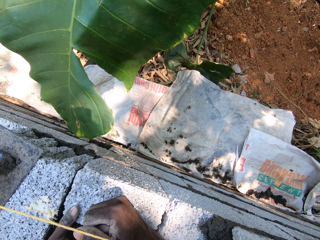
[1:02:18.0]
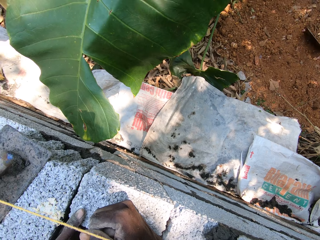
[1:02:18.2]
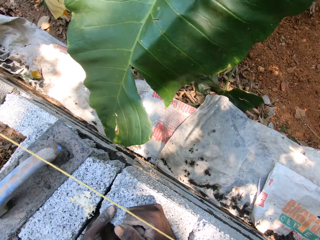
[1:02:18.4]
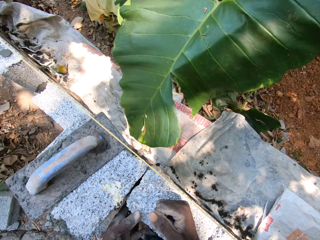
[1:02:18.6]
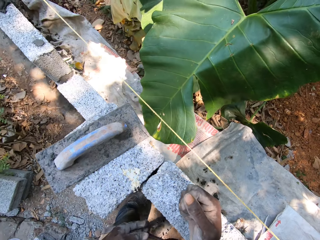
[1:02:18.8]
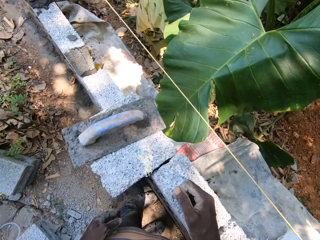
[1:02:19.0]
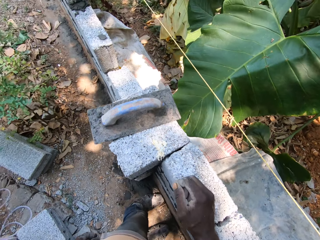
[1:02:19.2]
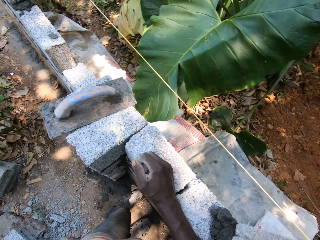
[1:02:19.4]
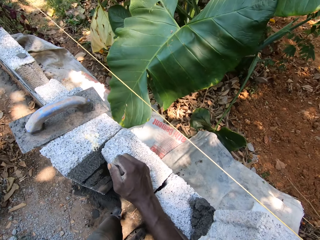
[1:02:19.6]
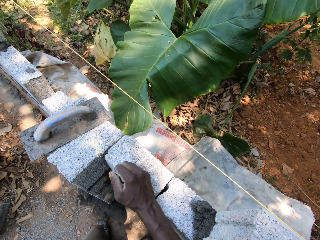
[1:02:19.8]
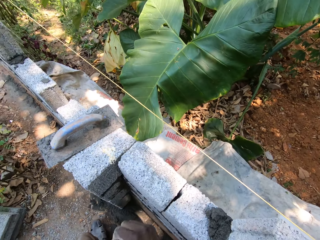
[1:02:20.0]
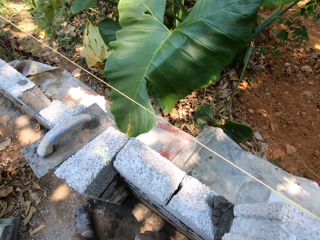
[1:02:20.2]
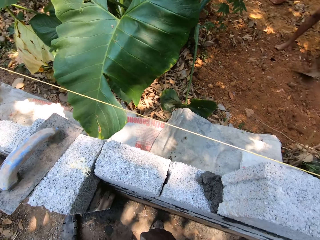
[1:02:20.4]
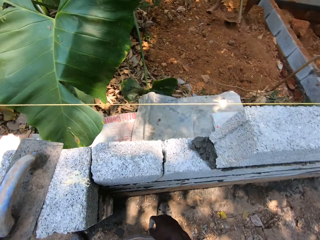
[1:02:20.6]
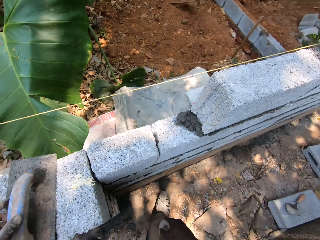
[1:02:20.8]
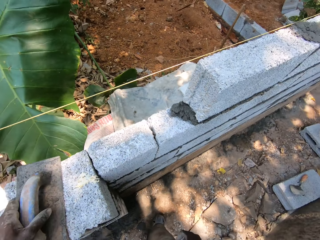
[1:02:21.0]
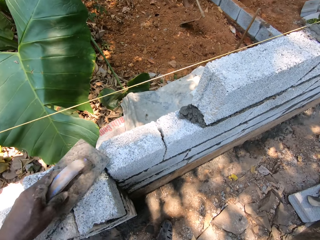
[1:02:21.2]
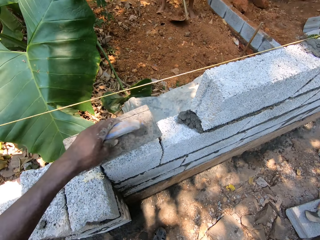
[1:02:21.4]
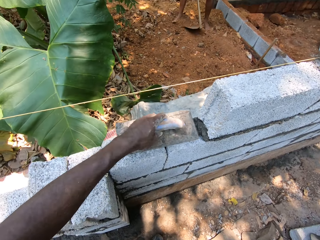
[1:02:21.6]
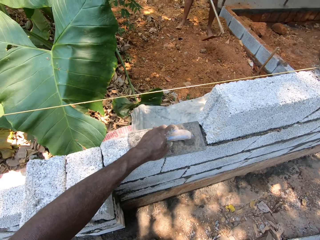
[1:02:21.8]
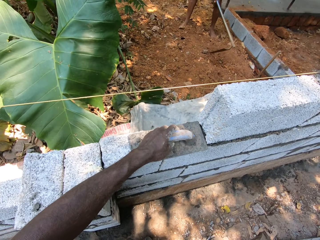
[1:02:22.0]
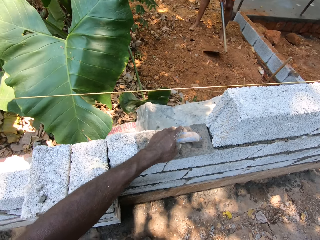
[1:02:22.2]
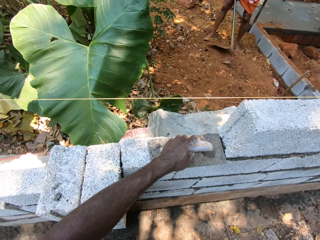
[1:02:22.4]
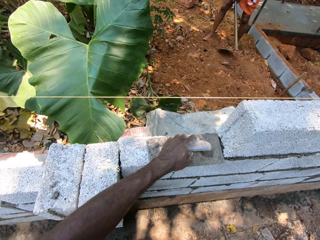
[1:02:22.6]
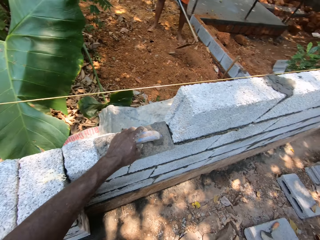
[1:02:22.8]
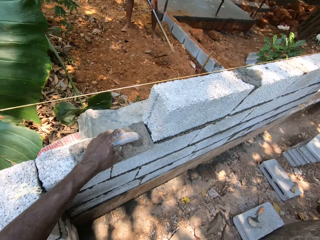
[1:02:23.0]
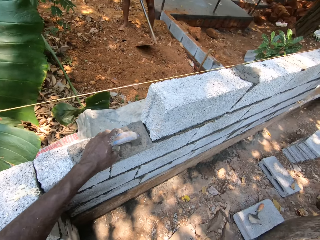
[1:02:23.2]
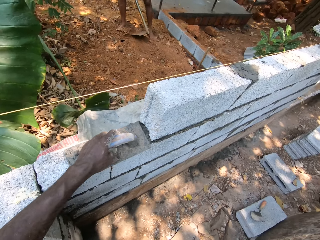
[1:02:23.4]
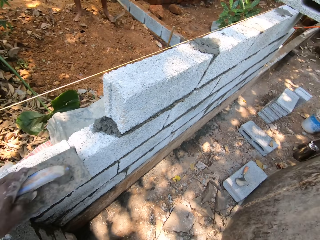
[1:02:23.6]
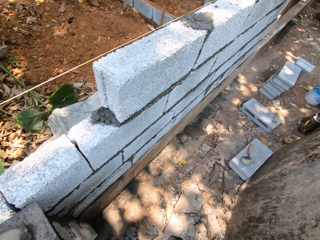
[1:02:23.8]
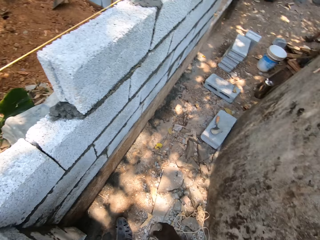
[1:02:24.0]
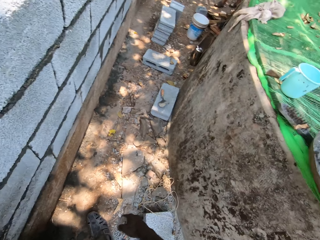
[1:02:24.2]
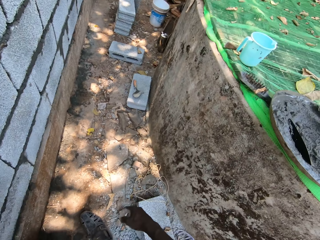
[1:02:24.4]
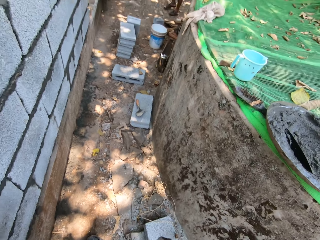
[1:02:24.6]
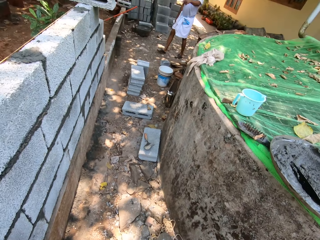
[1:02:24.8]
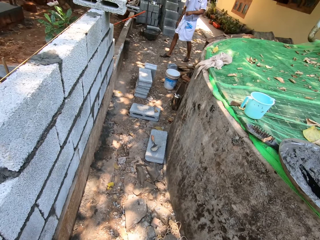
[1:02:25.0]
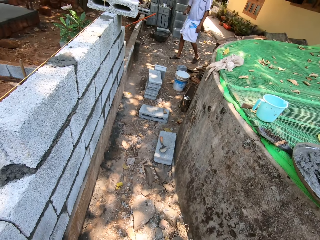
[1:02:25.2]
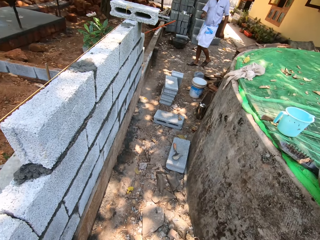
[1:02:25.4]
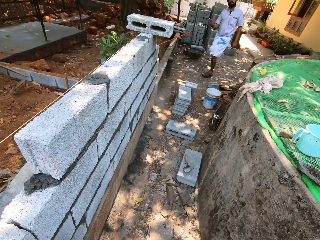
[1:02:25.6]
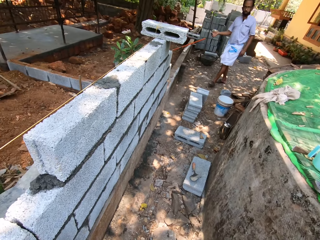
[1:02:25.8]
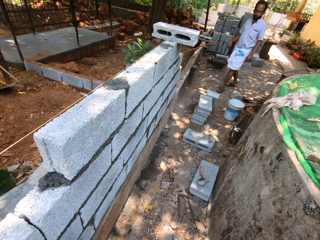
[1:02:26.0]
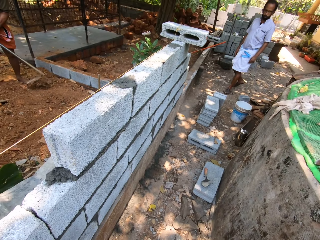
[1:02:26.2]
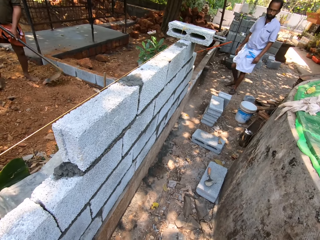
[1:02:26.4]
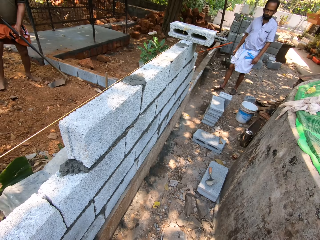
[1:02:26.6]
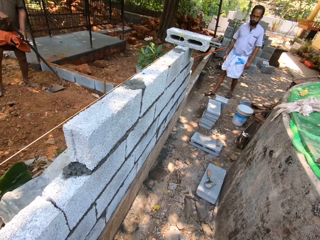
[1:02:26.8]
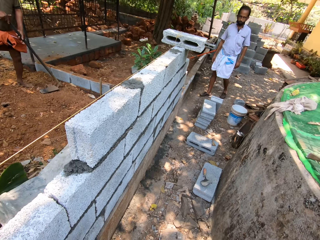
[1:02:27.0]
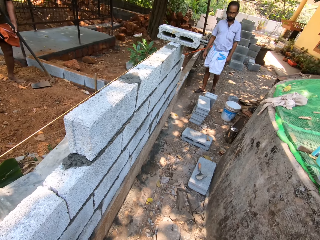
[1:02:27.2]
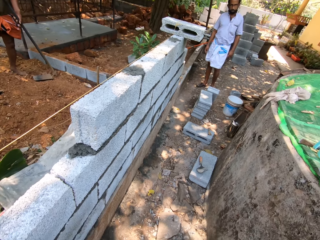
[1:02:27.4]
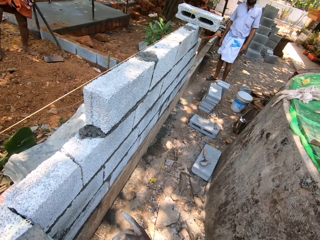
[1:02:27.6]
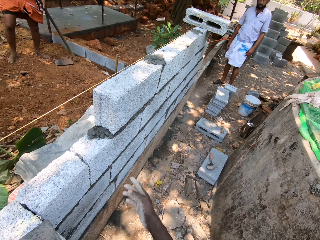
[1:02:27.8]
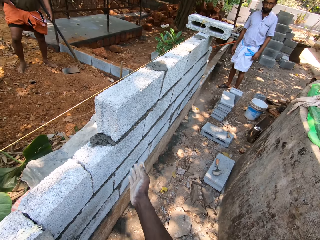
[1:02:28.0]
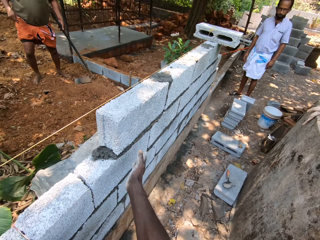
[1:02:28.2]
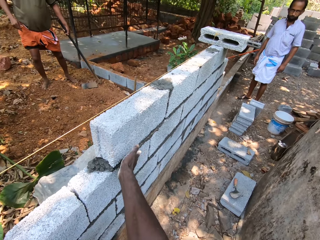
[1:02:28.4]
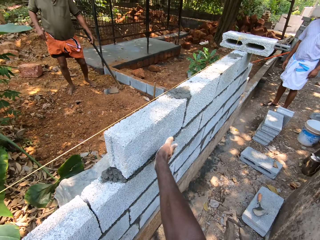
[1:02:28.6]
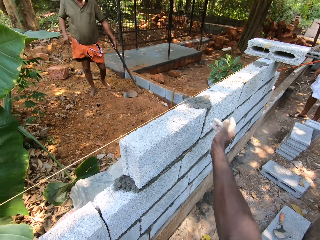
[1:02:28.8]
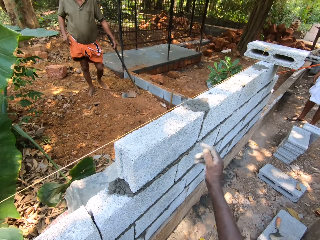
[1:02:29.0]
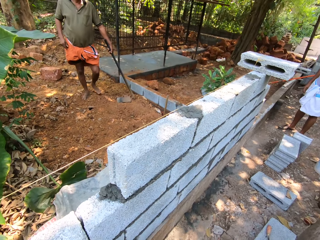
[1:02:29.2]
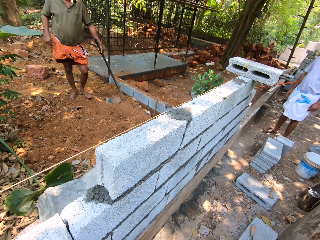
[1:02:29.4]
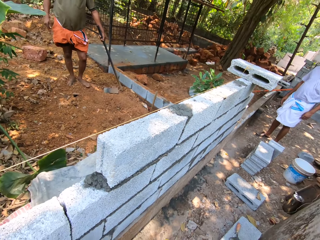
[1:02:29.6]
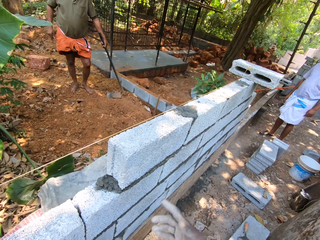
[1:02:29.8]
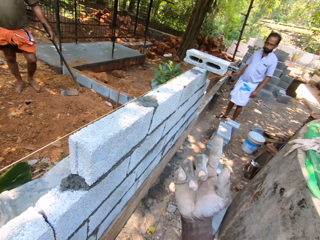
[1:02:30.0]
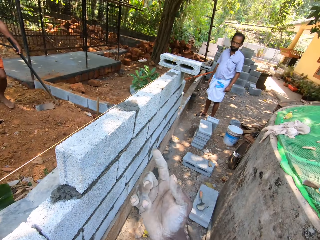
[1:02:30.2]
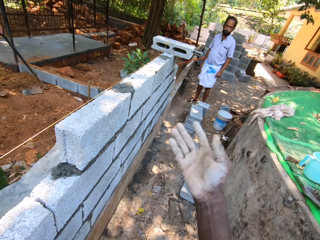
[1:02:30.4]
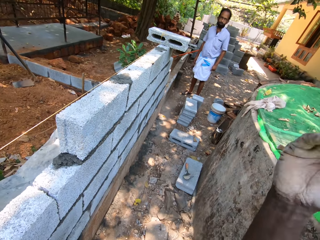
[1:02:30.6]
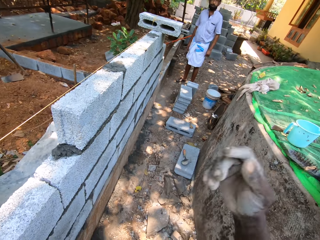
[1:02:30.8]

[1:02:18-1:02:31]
The camera wearer lifts the float from the wall with his left hand. A person digs. The camera wearer places the float on the wall with his left hand. He lifts the float from the wall with his left hand. He places the float on the wall with his left hand. A man converses with the camera wearer. The man walks to the construction site. The camera wearer taps the wall with his right hand. He points his right hand.

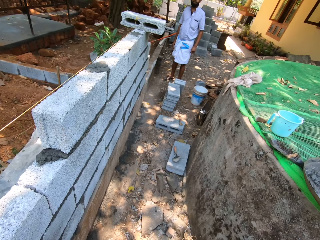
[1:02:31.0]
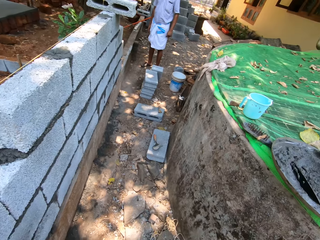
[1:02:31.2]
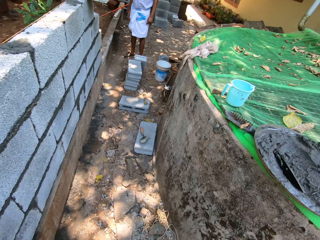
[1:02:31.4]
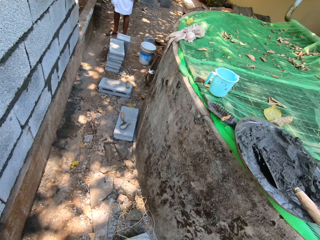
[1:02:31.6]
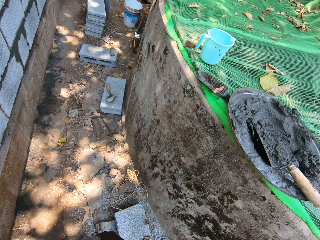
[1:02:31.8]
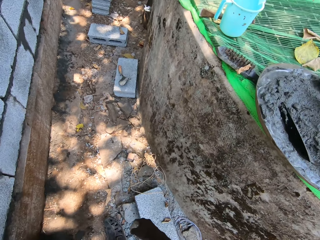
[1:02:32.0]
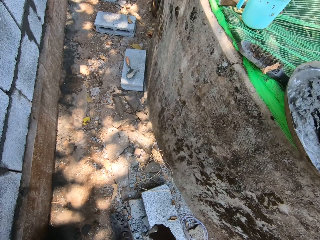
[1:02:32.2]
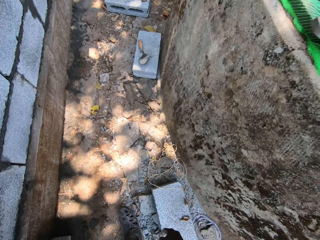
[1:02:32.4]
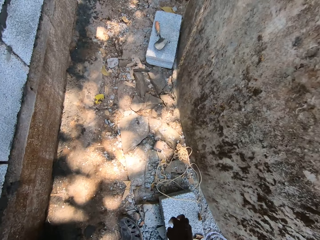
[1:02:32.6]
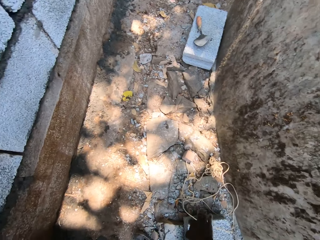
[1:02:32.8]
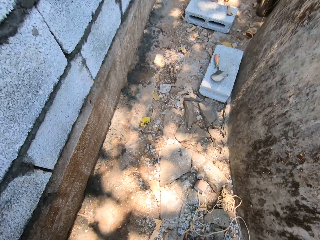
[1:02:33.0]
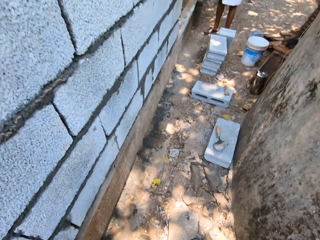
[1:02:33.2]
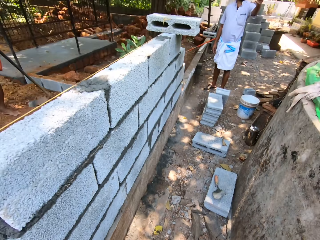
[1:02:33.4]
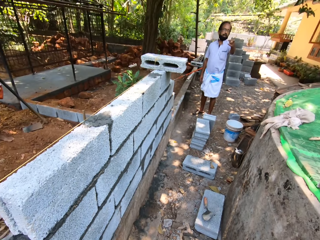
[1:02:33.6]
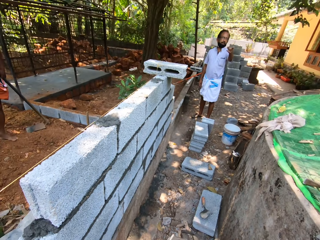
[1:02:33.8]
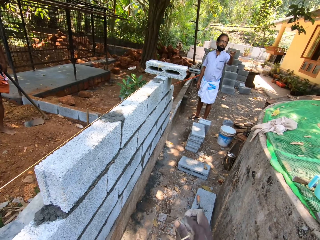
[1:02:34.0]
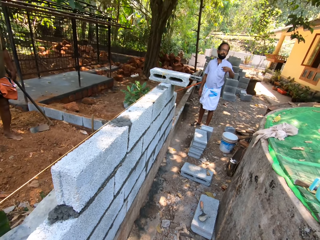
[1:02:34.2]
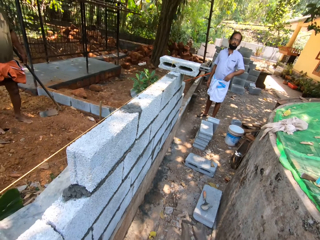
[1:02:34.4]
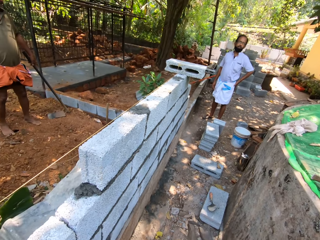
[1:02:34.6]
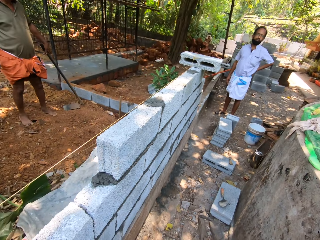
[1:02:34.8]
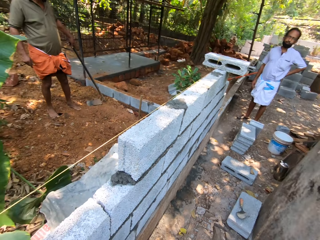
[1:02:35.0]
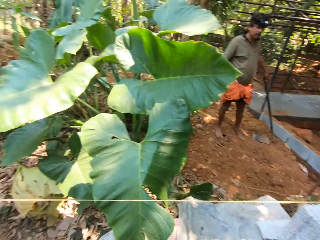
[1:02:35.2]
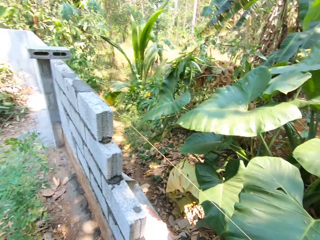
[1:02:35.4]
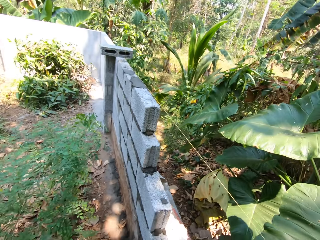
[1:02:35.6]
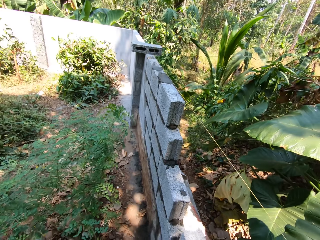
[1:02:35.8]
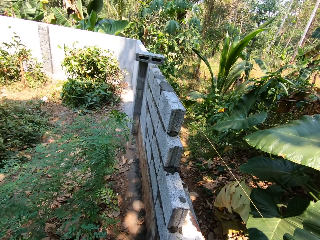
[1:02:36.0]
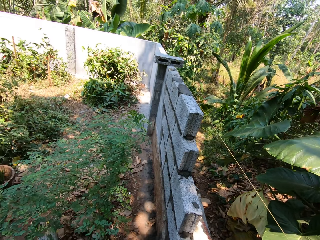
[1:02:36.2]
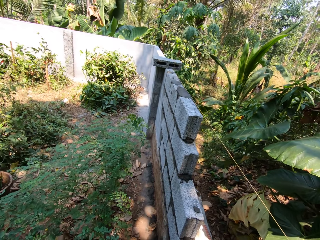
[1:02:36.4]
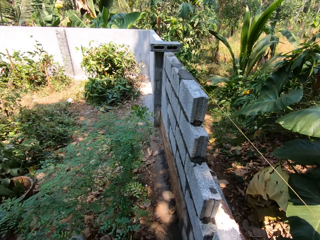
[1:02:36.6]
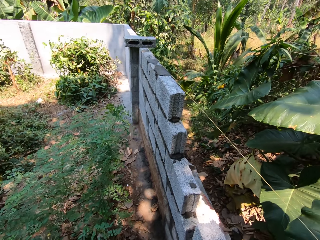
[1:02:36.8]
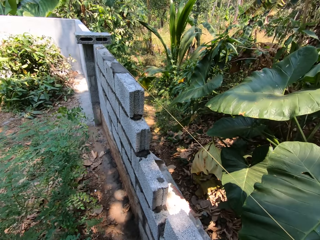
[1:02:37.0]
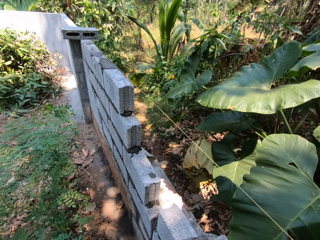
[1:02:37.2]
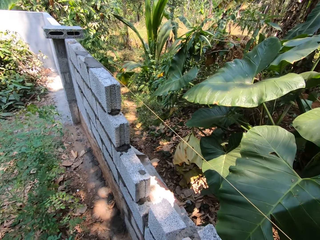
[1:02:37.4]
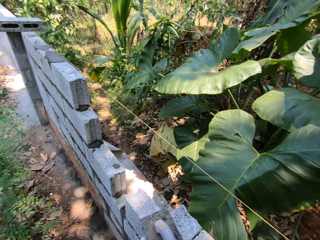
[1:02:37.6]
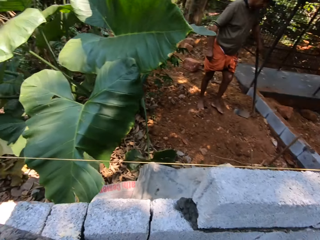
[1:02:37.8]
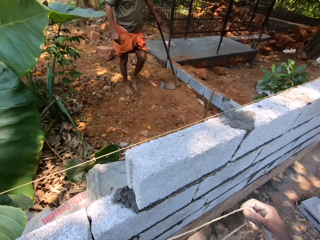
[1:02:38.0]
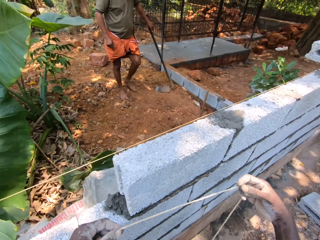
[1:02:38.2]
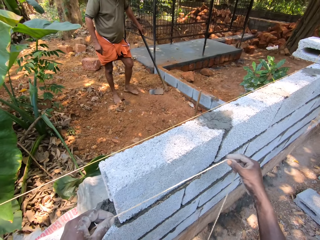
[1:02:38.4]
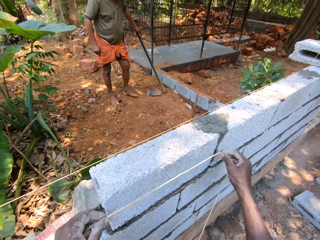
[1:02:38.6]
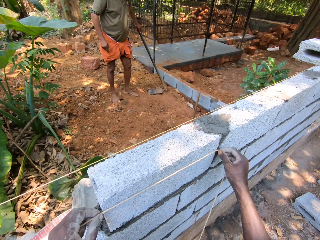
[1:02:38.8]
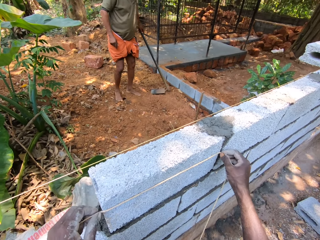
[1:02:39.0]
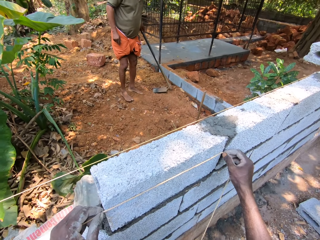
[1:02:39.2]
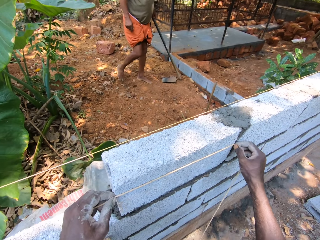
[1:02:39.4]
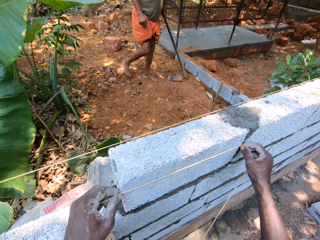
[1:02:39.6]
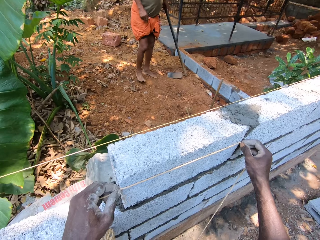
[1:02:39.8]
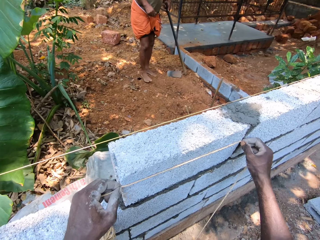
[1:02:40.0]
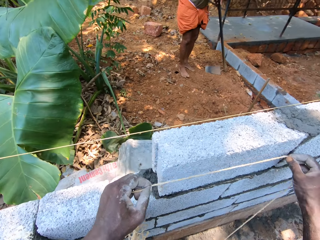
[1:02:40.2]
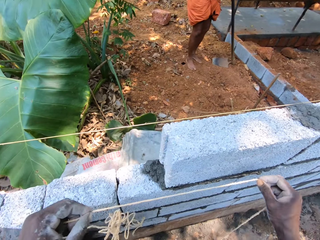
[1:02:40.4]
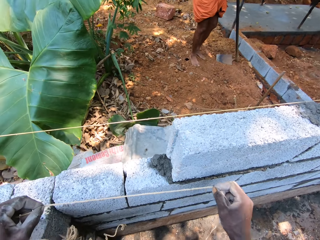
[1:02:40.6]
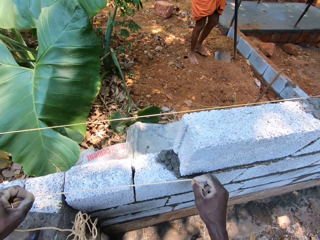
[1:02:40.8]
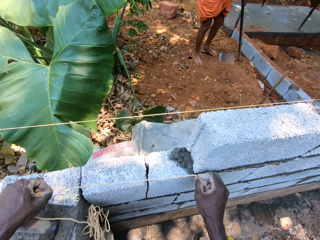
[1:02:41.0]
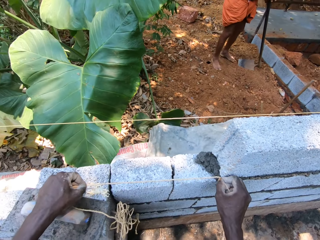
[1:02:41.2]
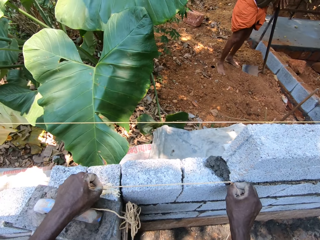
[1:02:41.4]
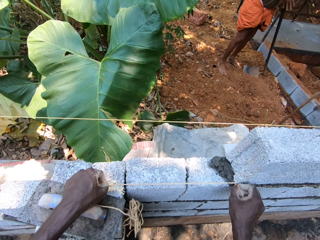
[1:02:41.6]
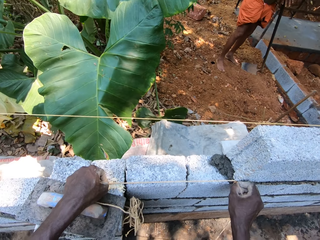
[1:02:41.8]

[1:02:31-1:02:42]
The camera wearer picks up the measuring rope from the floor with his right hand. He untangles the rope with both hands. He looks around. He measures a brick on the wall with the rope with both hands. He measures the wall with the rope with both hands.
